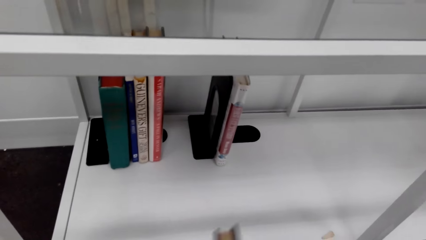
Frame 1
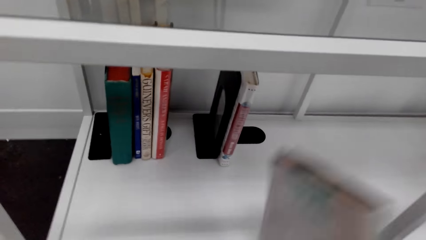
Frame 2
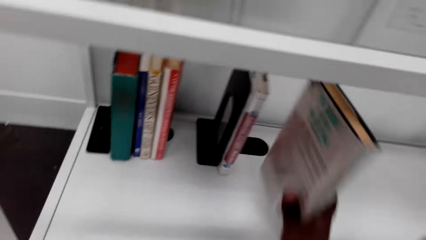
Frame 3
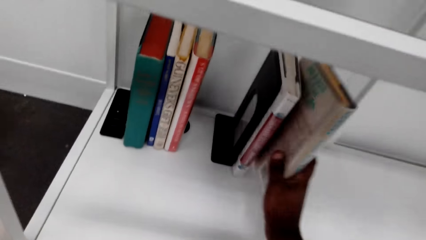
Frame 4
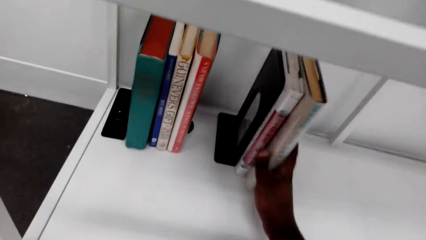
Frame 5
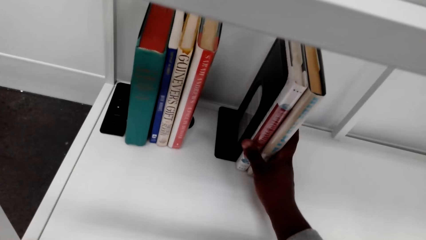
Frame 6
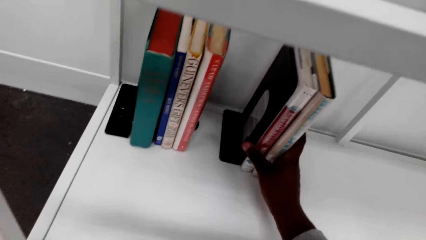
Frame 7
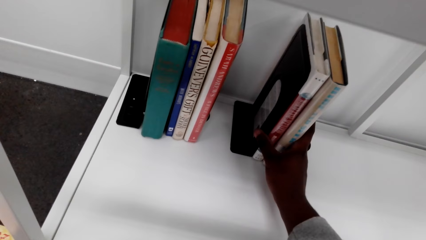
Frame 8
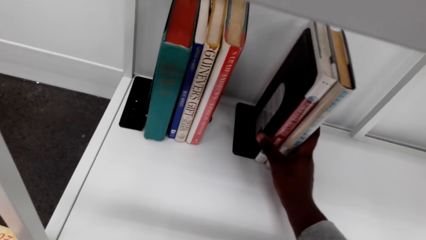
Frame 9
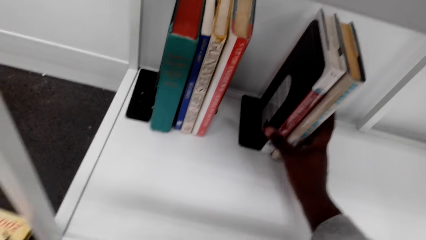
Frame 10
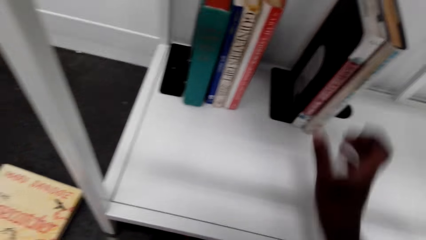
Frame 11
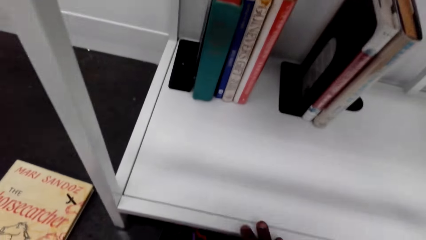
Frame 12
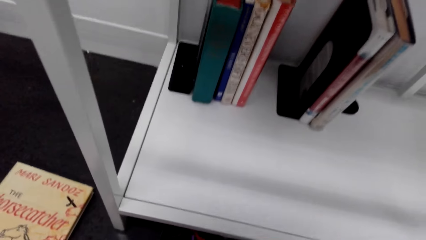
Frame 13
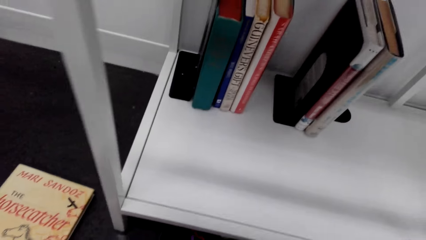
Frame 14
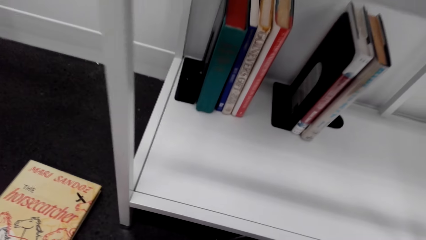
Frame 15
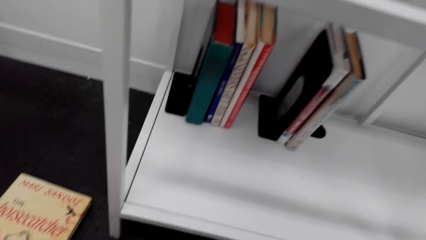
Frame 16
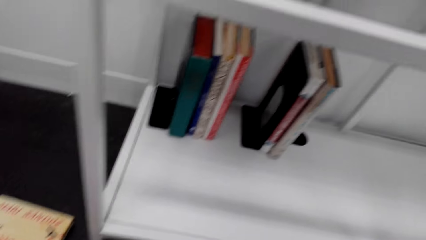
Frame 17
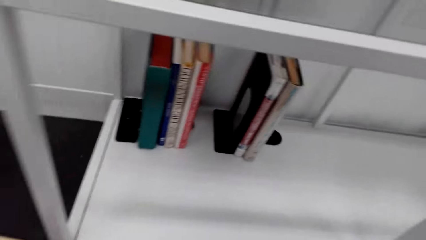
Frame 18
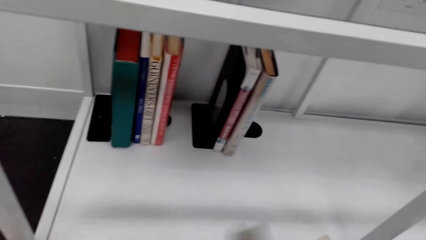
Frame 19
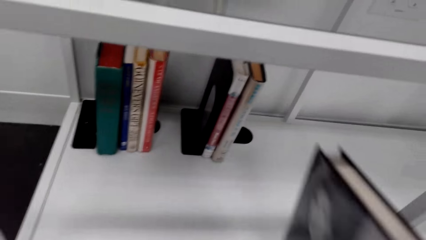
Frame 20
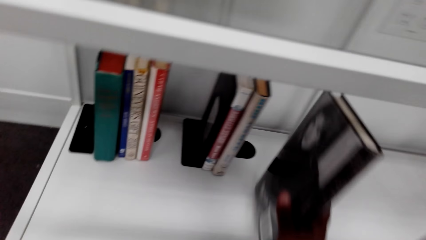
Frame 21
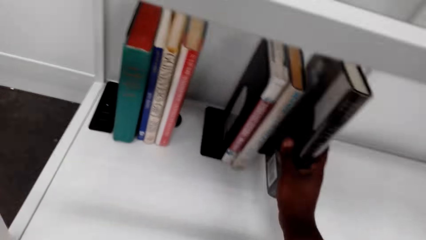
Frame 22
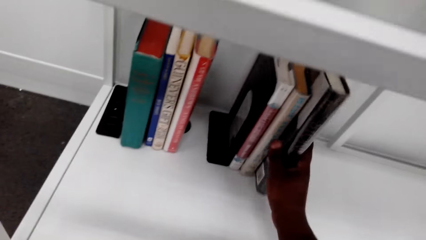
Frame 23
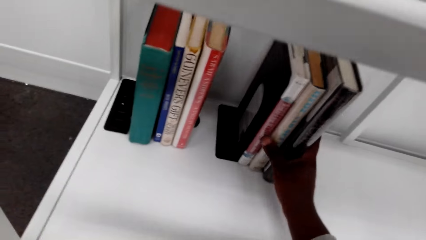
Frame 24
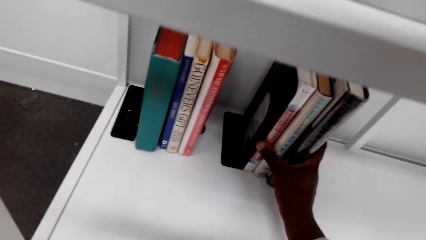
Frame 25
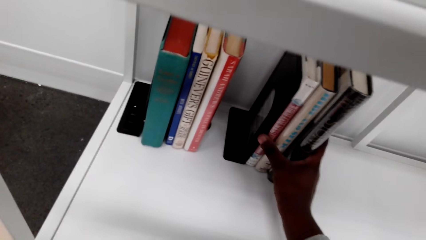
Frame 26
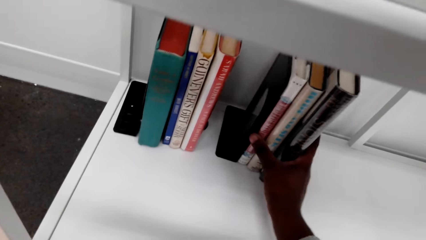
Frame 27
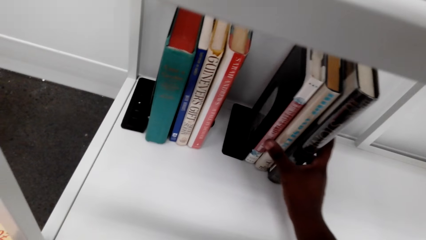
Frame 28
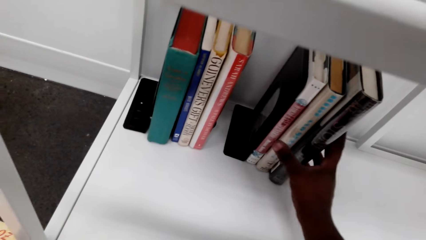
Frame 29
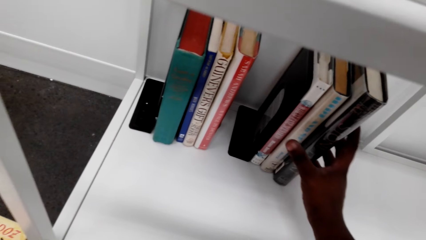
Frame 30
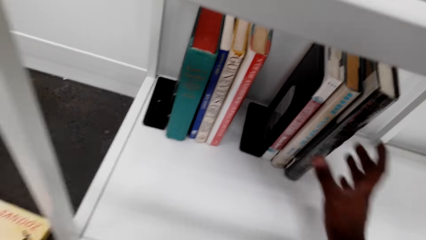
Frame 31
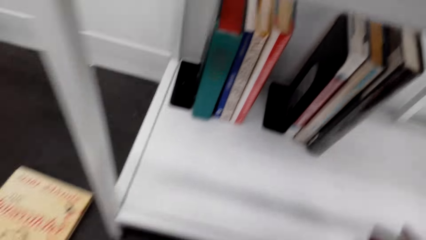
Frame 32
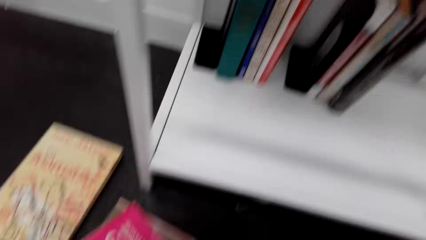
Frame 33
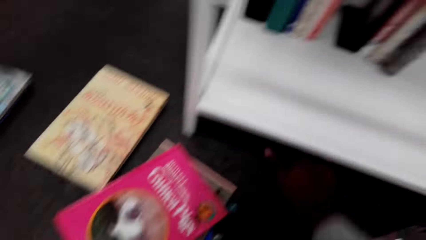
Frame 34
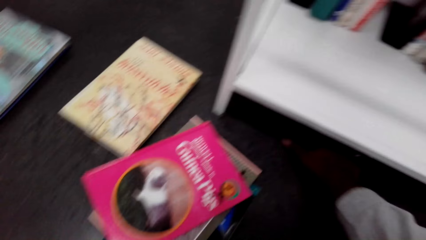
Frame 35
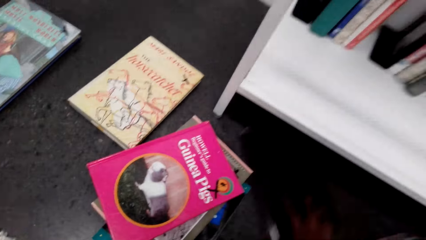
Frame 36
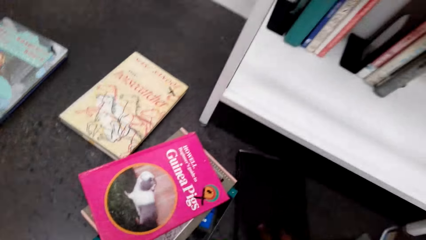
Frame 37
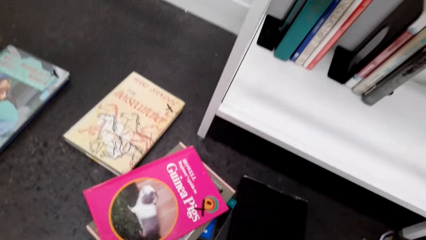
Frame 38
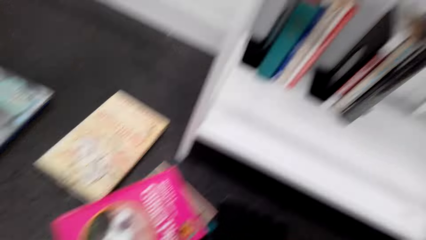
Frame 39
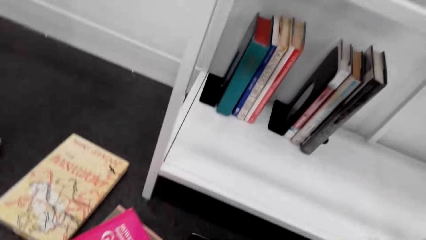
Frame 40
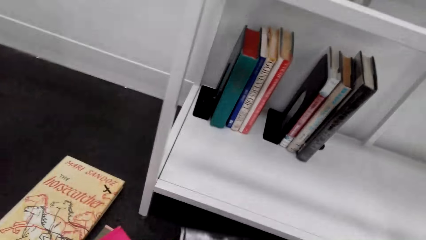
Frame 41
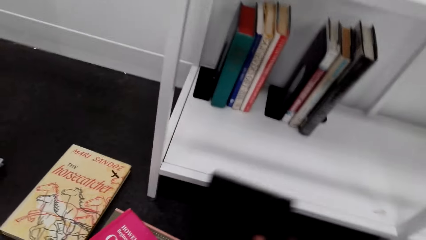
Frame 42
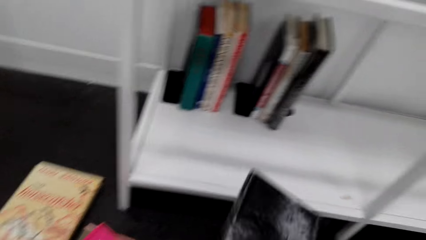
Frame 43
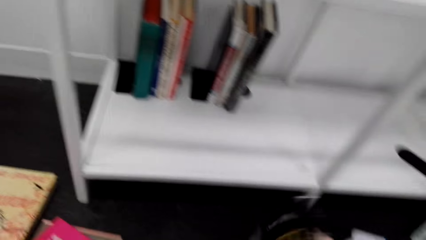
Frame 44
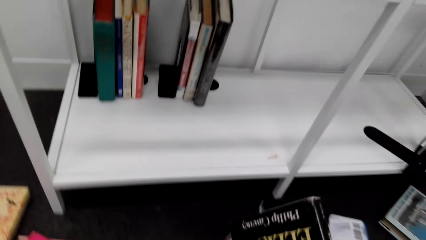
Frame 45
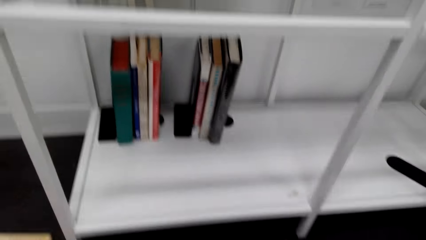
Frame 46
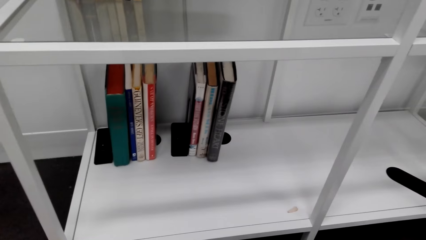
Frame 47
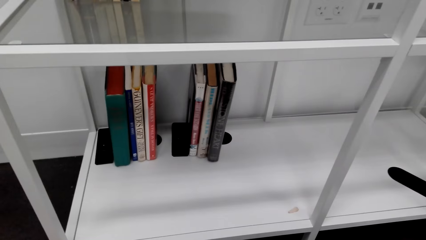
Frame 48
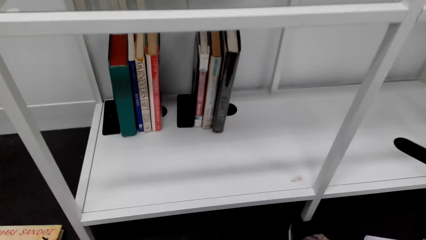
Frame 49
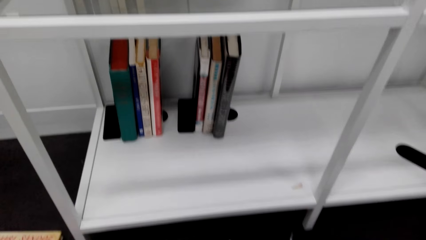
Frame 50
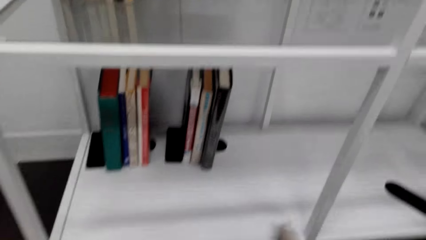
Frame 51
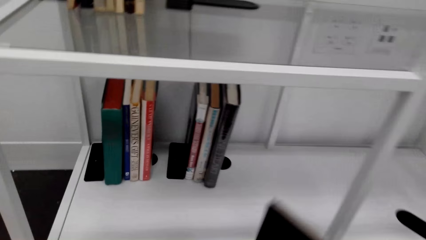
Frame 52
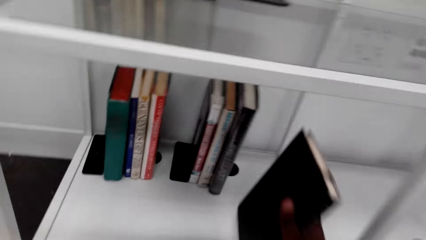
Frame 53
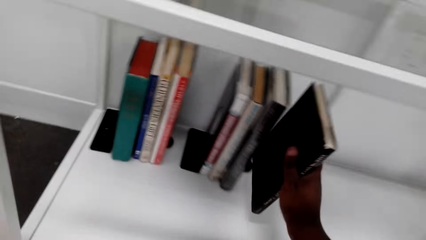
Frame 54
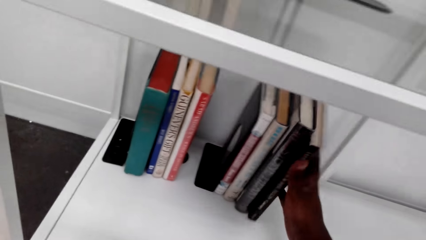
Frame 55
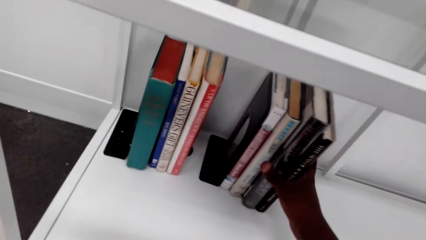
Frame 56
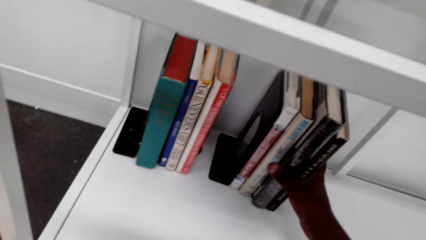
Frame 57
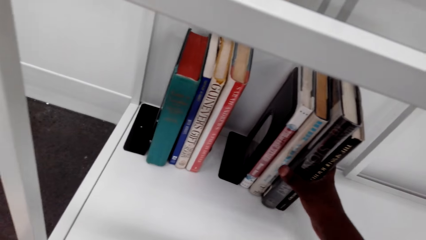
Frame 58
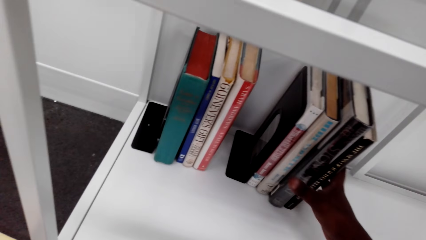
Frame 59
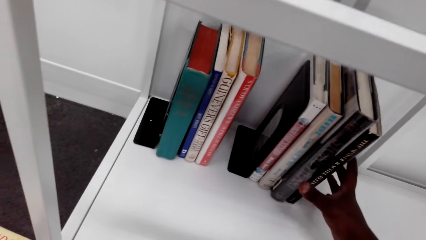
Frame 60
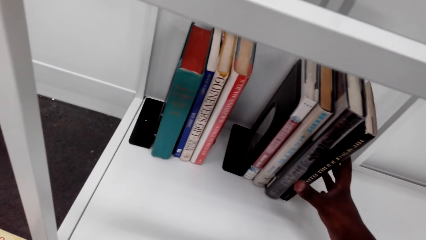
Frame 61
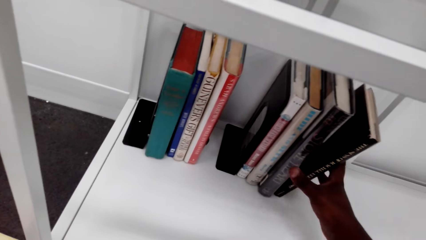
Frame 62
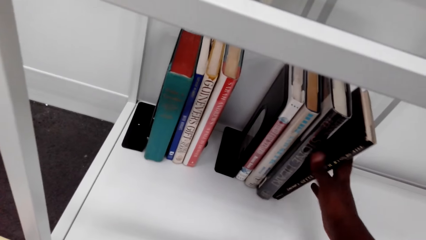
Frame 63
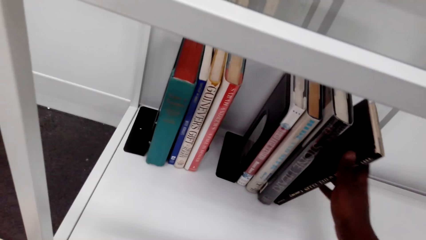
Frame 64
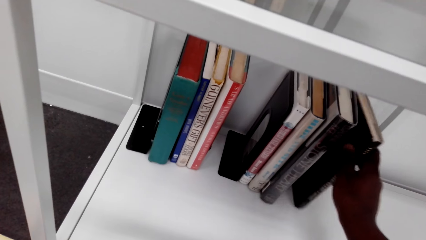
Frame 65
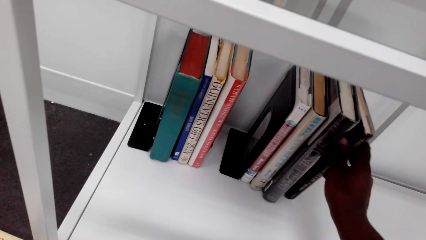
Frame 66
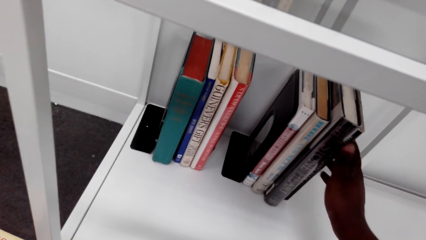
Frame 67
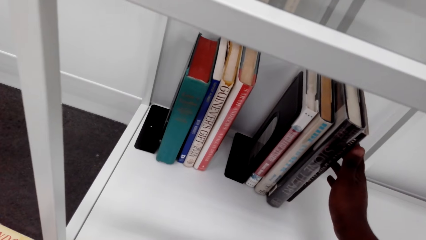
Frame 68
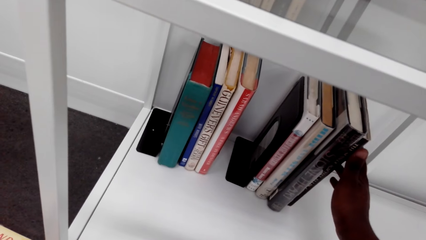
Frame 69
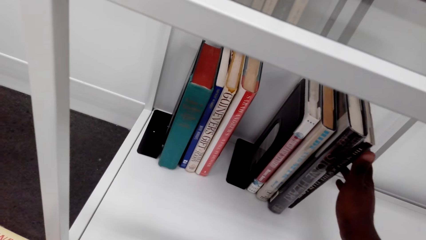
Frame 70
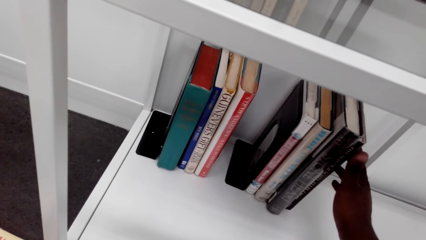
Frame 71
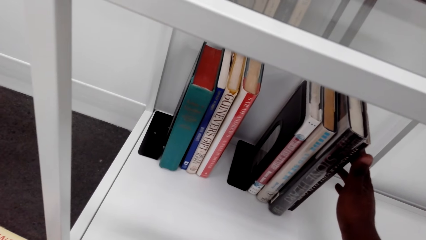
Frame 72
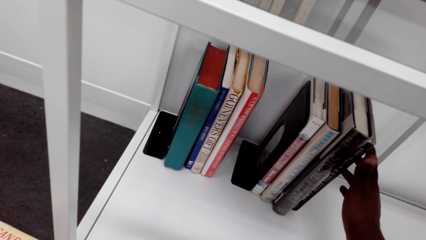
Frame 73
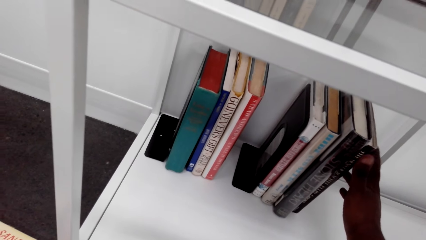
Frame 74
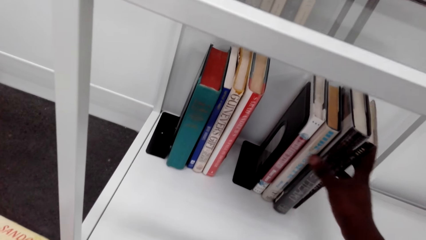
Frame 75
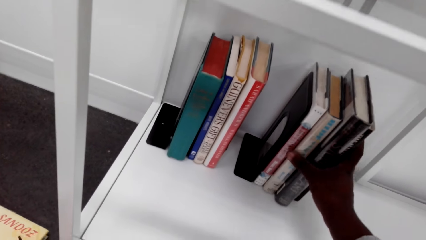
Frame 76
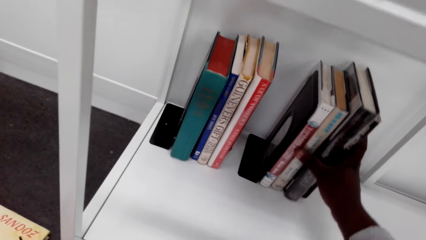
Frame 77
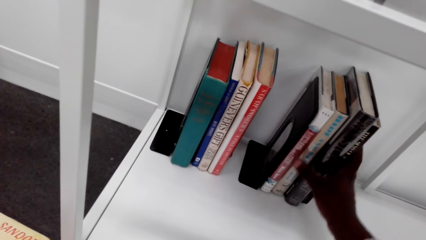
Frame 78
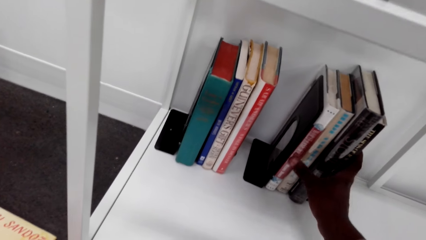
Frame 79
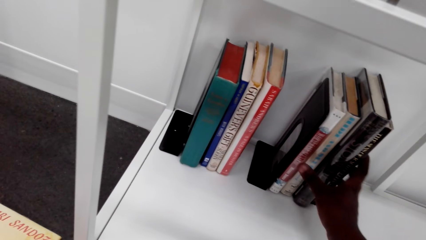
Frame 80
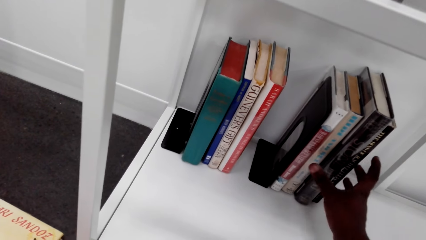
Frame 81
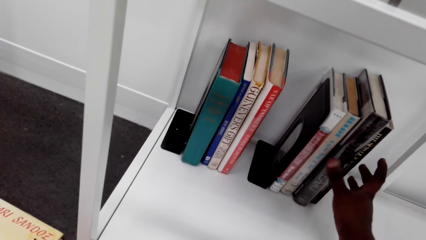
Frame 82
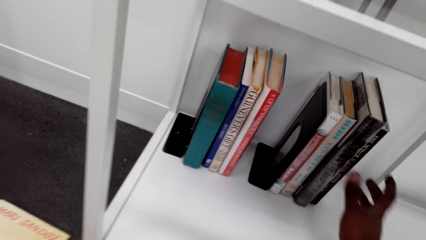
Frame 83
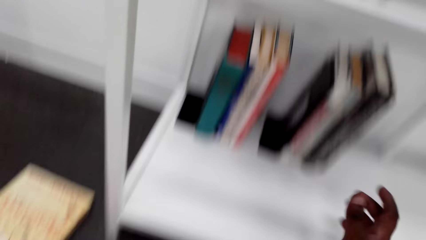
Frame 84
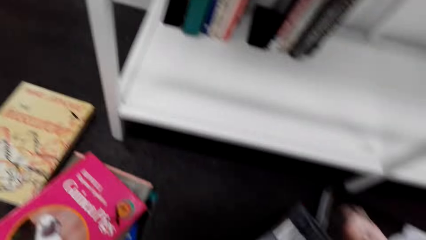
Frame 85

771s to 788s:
The camera wearer places a book in a bookshelf. They take another book. They place the book in the bookshelf. They pick a book from the floor. They place the book in the bookshelf.
